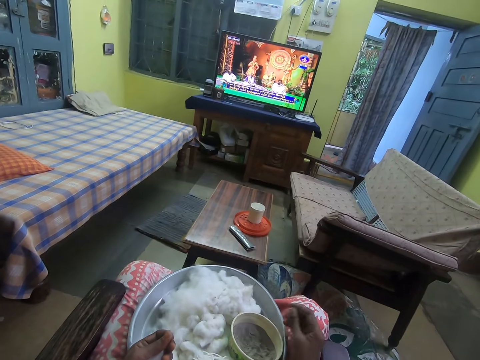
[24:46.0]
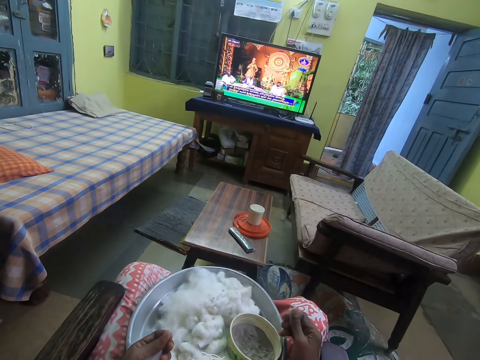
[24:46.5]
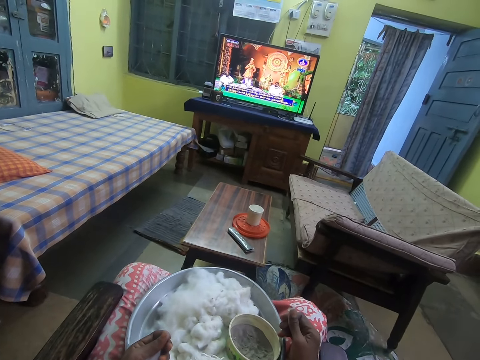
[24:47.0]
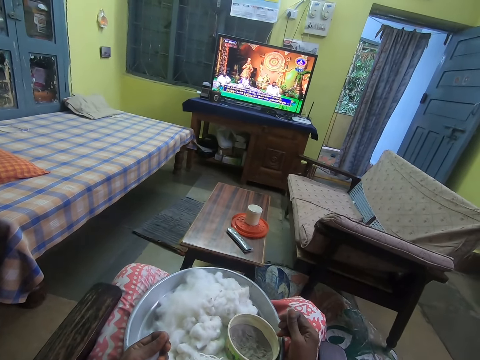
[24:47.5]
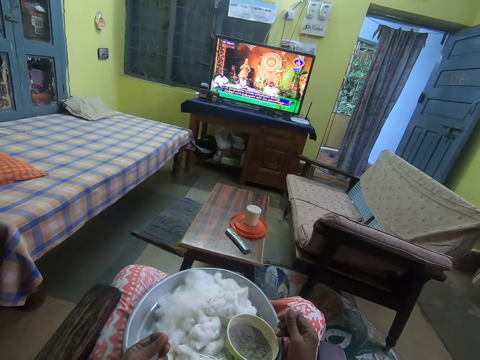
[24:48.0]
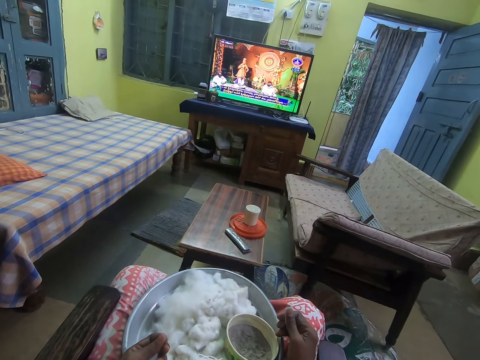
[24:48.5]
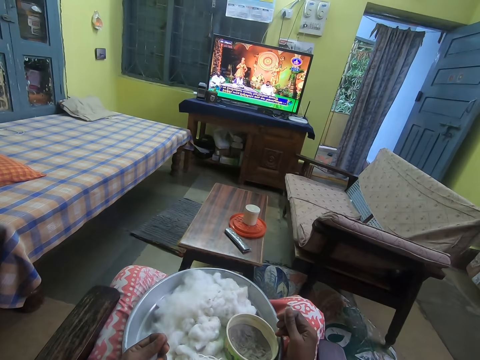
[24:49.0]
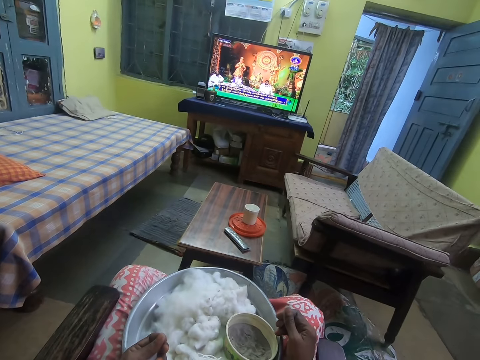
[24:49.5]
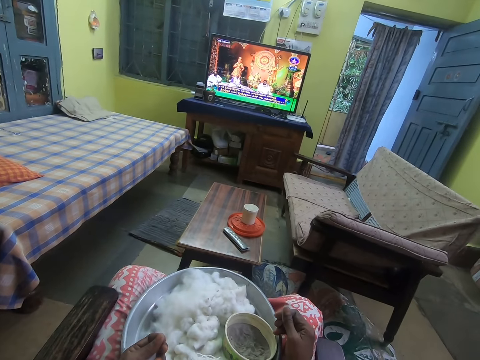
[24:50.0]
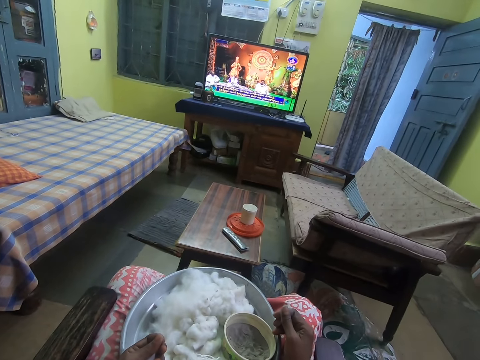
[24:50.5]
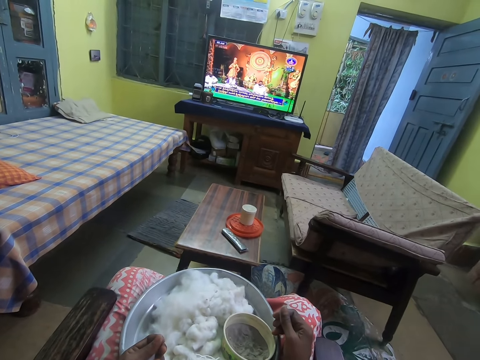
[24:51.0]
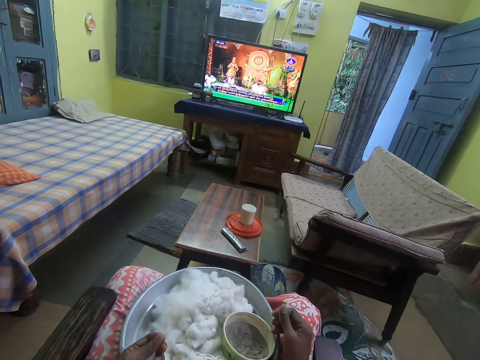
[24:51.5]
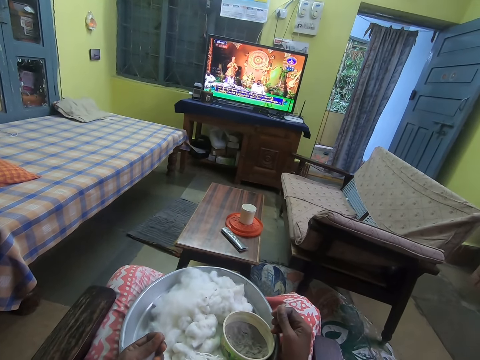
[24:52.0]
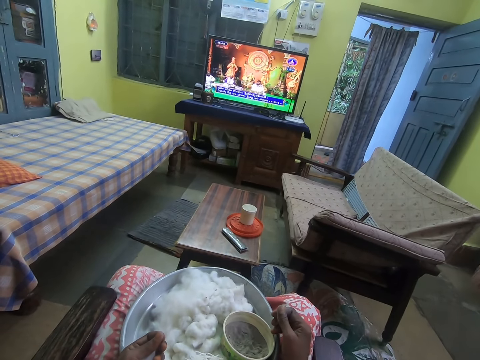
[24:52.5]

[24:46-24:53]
The camera wearer lubricates her fingers. She places her right hand on the tray on her legs. She watches a television.

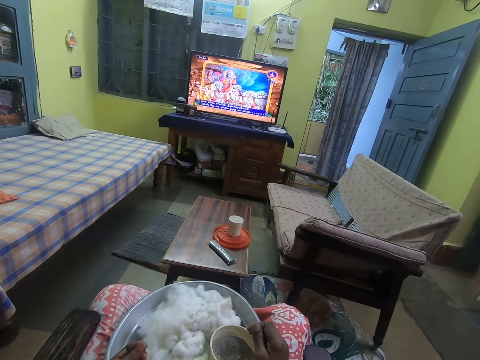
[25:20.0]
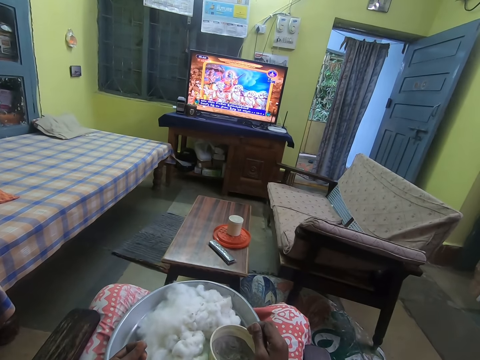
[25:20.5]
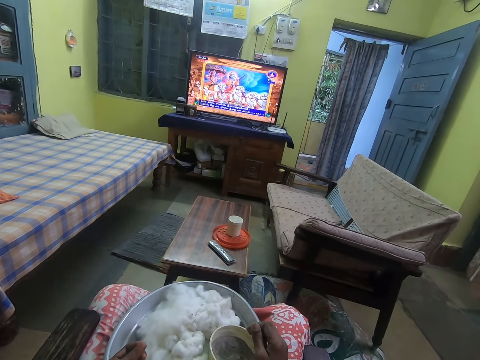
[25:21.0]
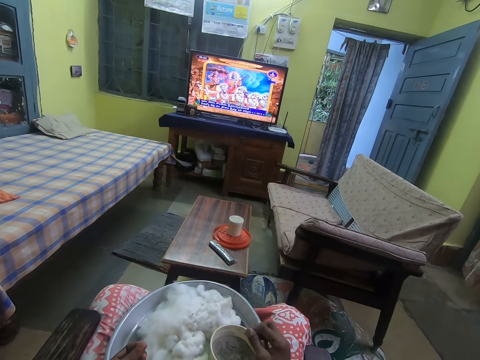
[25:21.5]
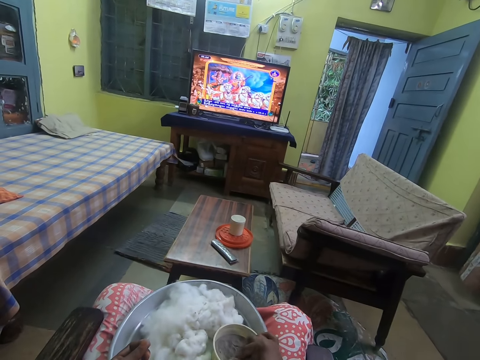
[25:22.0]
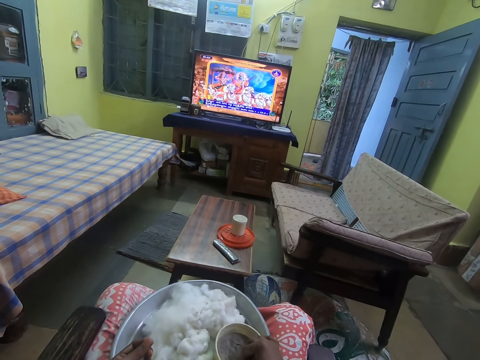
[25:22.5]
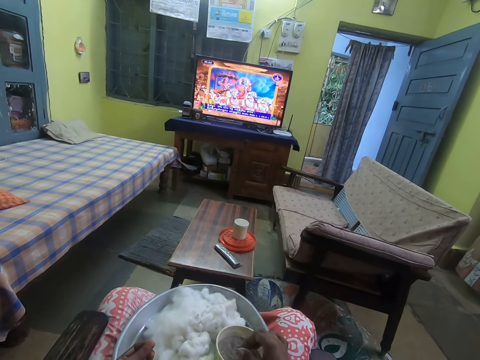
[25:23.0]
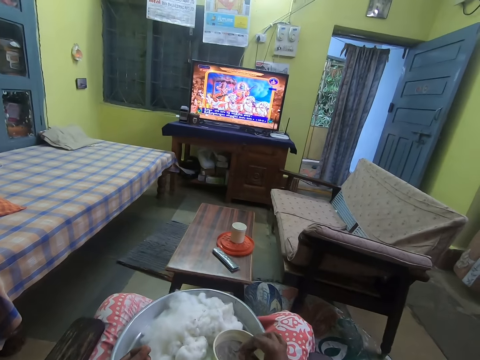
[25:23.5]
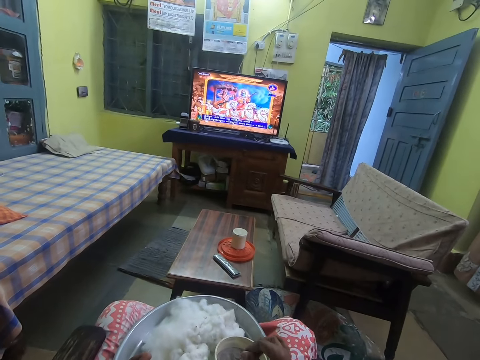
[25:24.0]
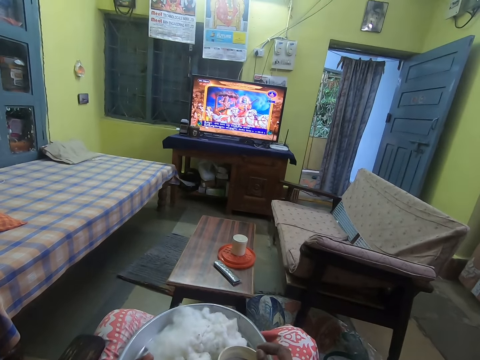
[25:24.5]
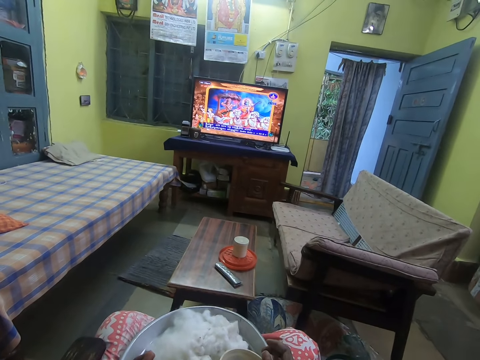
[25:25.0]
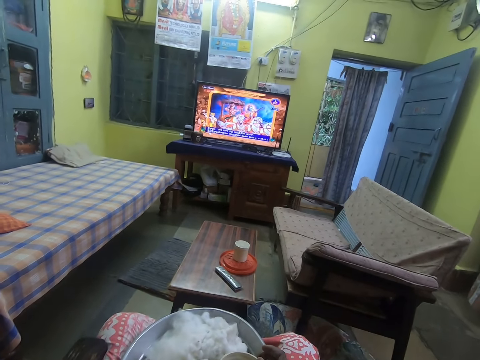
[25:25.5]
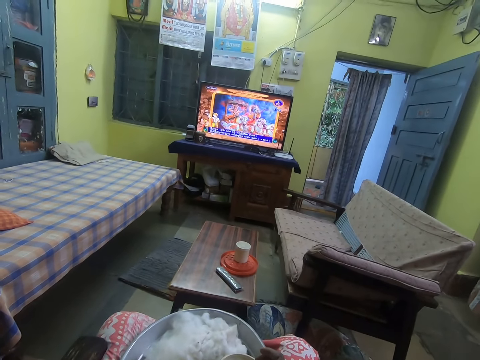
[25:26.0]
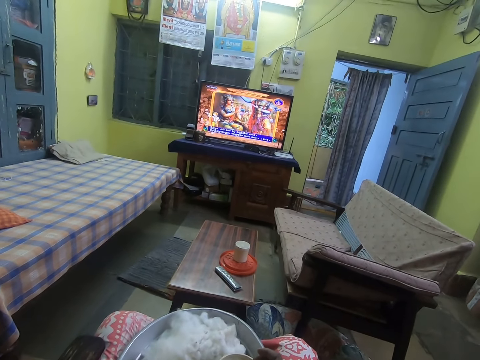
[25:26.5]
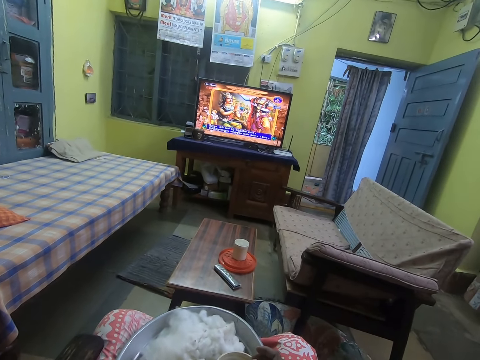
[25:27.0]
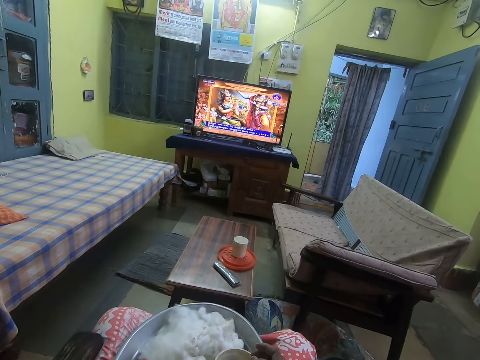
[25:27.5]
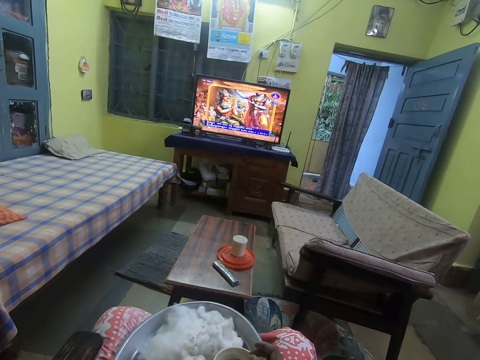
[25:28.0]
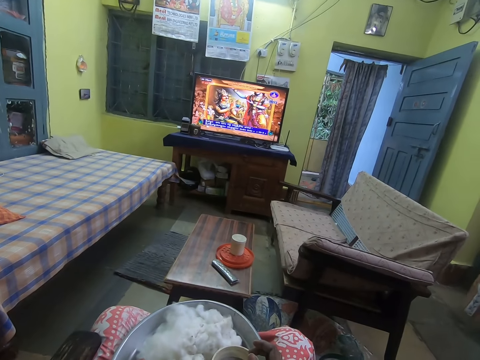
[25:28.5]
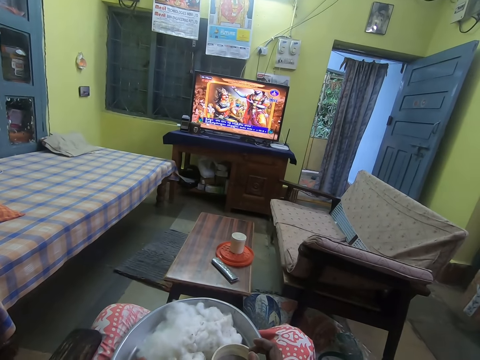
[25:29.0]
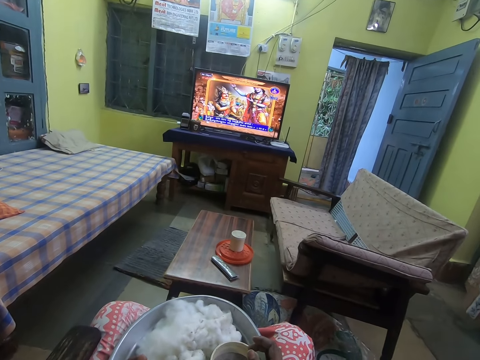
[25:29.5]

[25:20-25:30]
The camera wearer rubs her right hand in the plate of sand in the tray on her legs. She dips her fingers in the bowl. She lubricates her fingers. She places her right hand on the tray on her legs. She watches television.

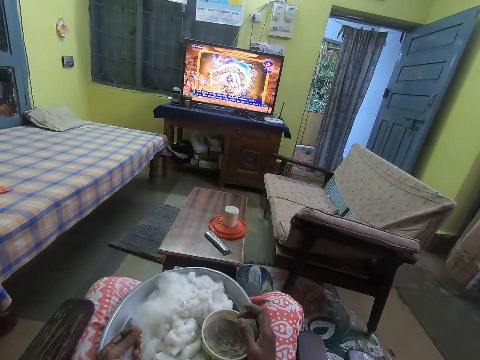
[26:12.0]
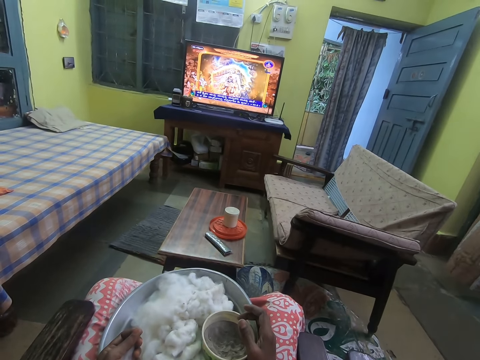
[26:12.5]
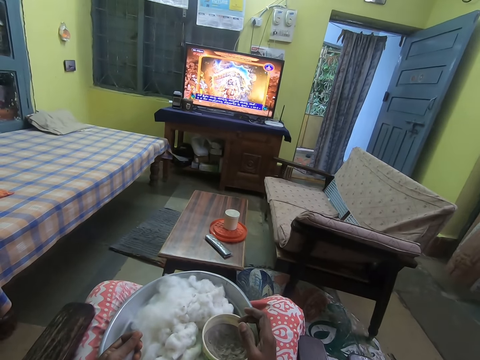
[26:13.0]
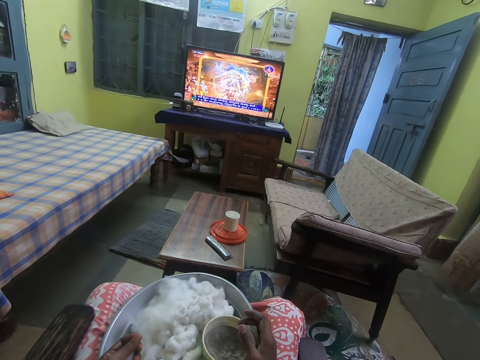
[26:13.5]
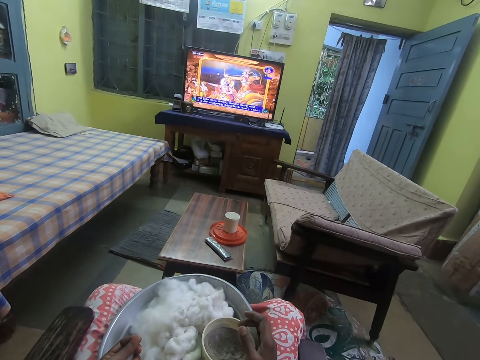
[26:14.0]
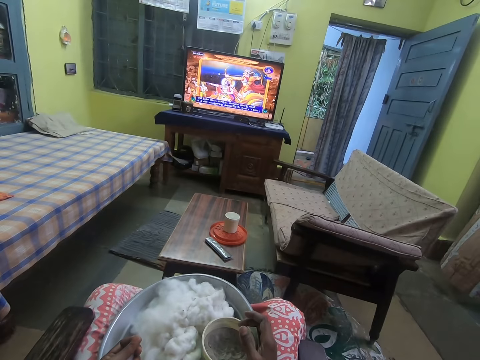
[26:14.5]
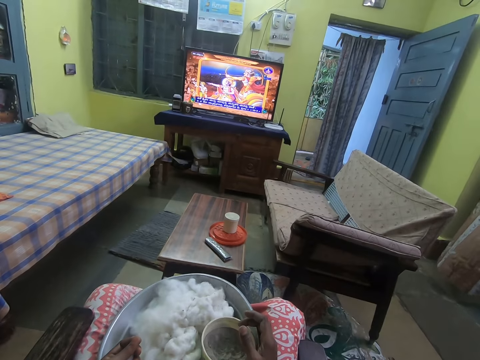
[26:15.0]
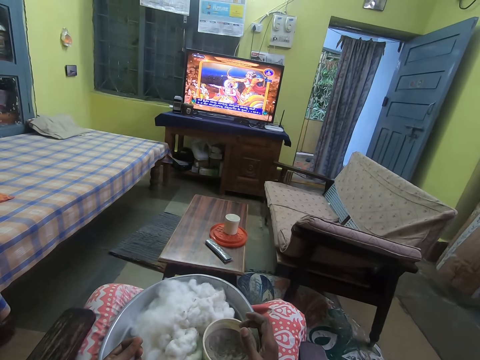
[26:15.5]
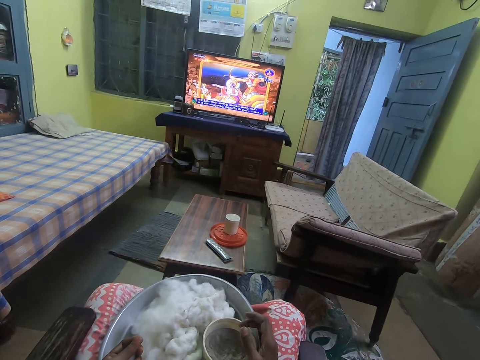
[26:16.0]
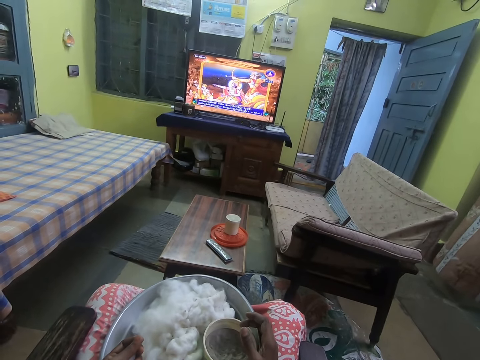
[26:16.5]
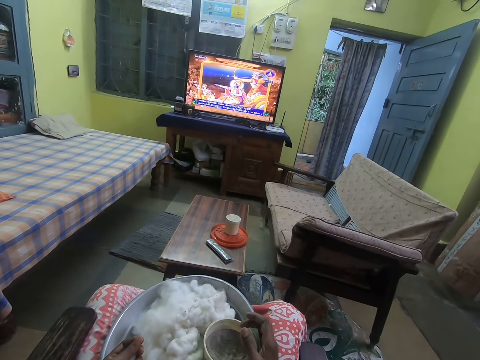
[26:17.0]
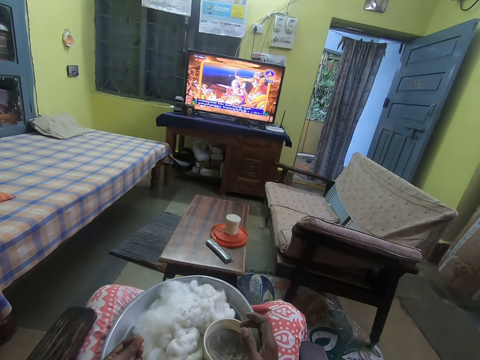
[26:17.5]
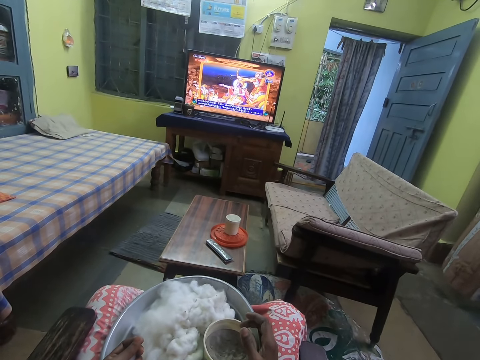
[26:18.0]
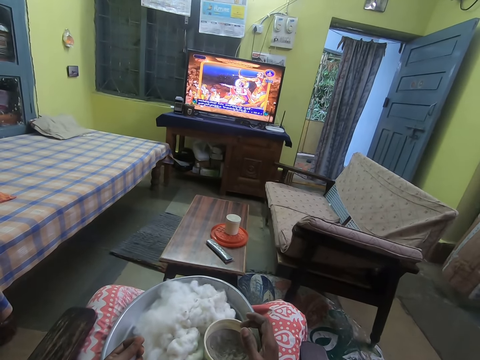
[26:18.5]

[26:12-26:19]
The camera wearer recites a song.

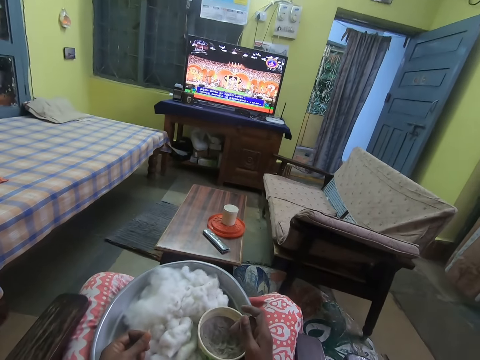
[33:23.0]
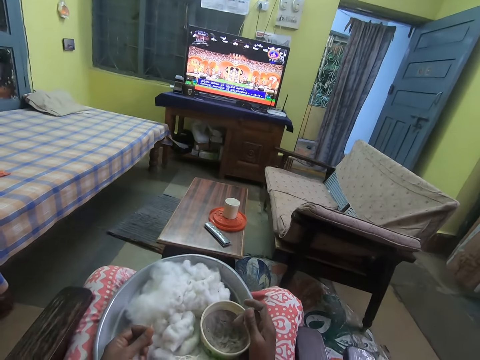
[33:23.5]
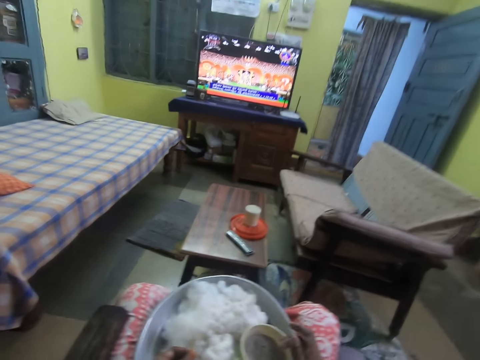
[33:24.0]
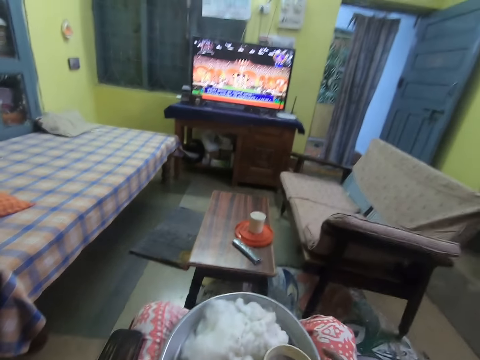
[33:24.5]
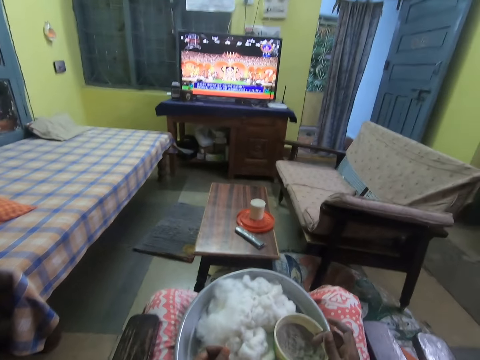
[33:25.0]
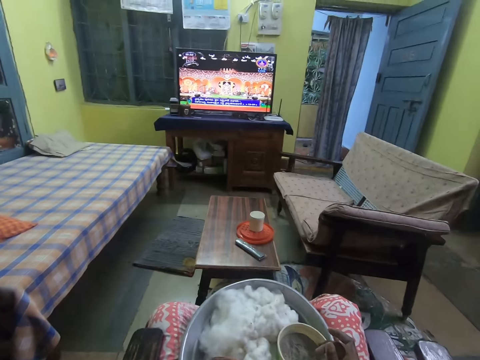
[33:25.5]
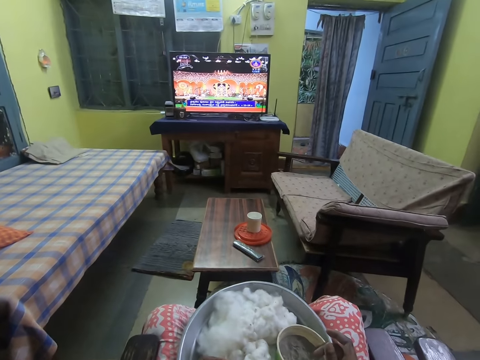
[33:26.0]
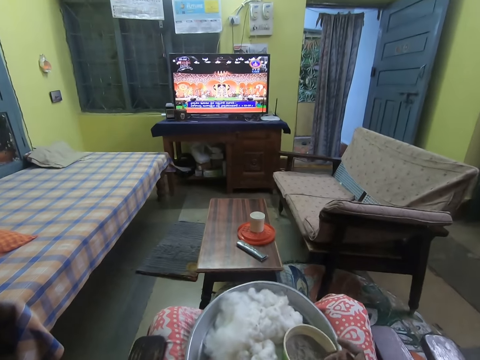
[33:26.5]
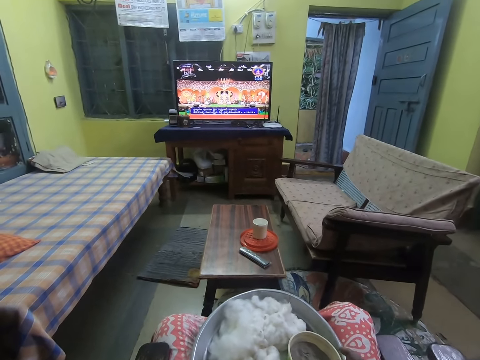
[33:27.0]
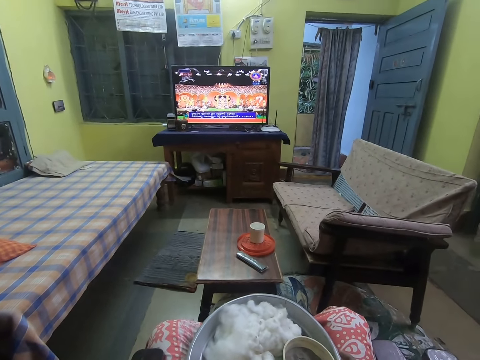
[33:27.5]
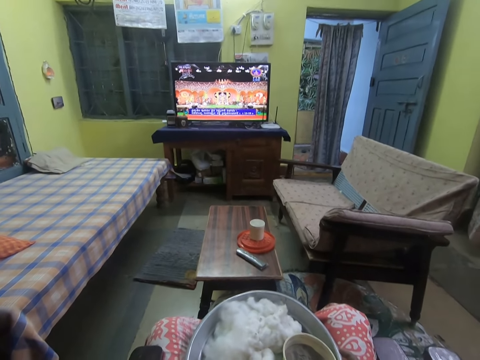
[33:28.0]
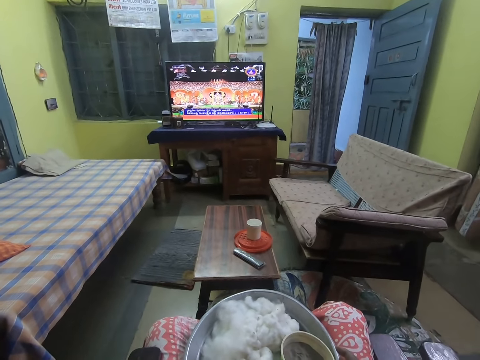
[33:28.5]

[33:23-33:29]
The camera wearer moves a hand.
